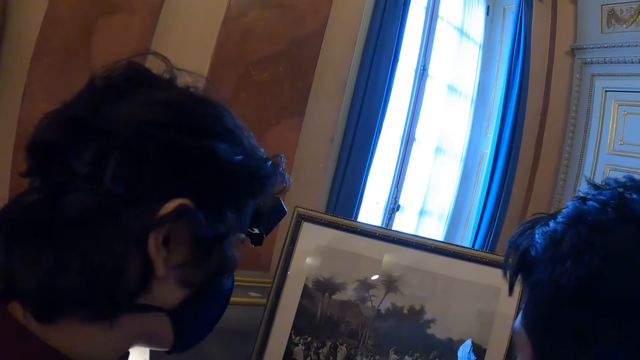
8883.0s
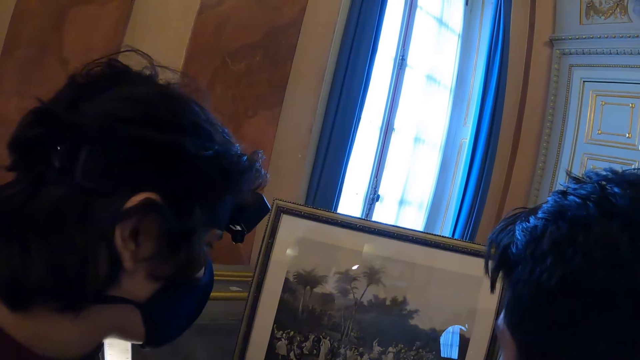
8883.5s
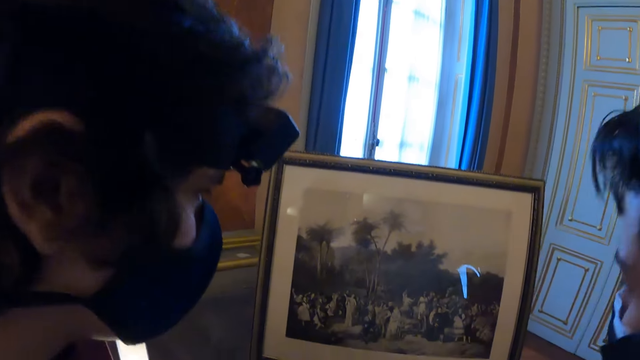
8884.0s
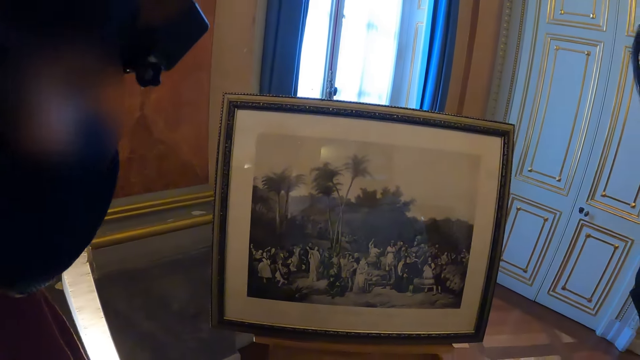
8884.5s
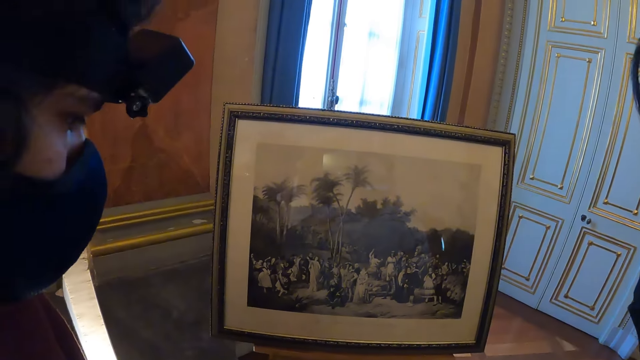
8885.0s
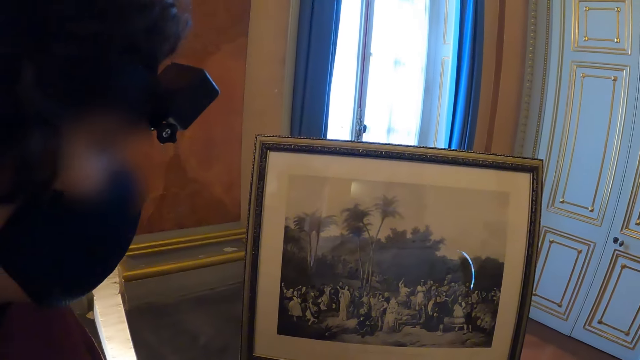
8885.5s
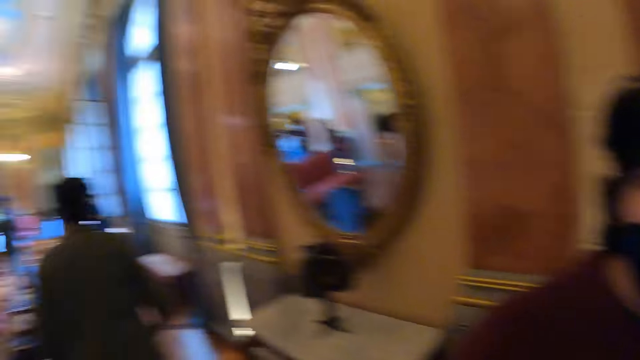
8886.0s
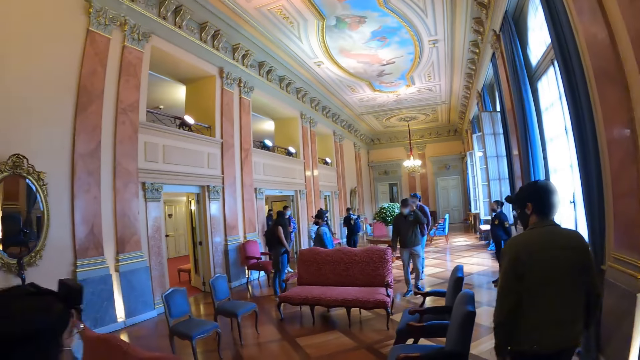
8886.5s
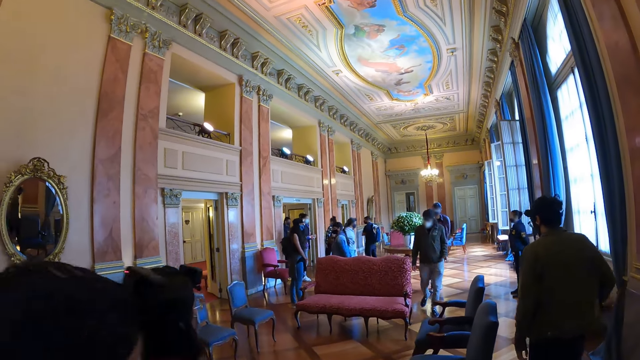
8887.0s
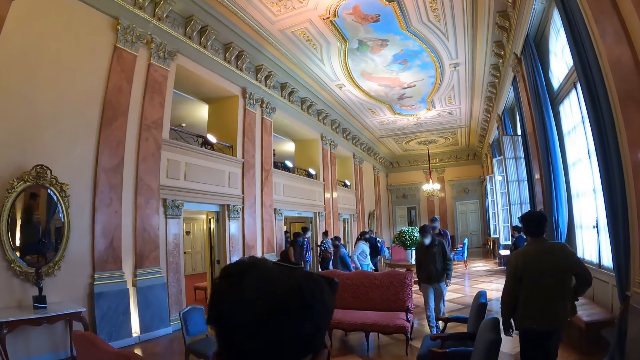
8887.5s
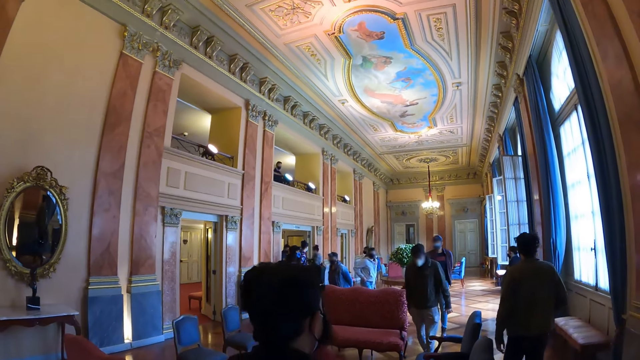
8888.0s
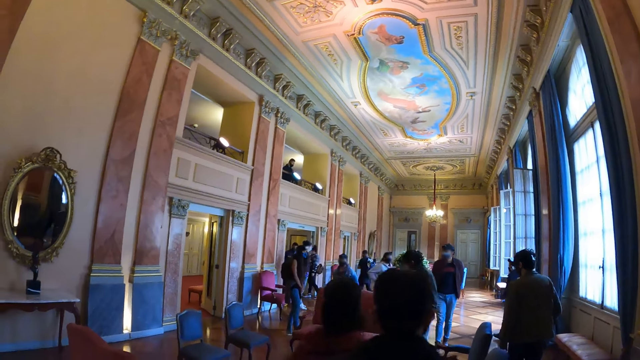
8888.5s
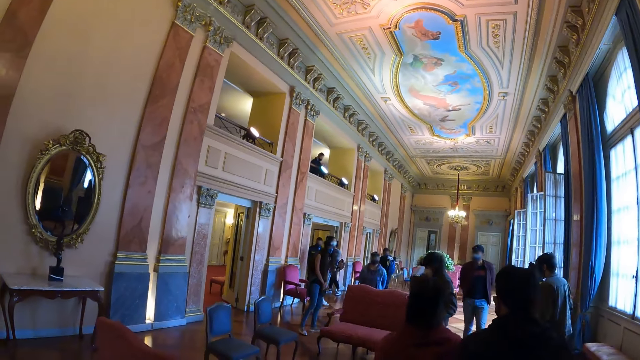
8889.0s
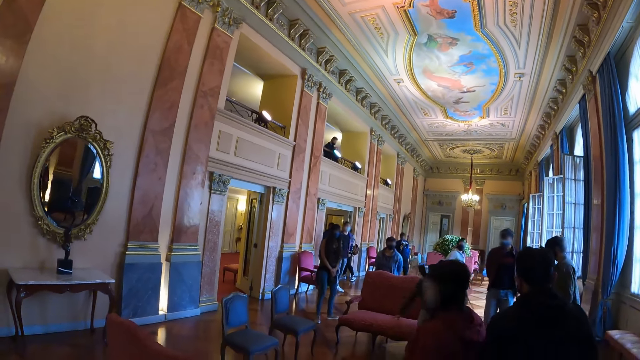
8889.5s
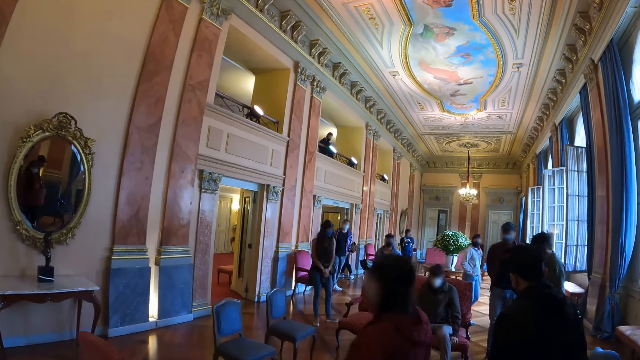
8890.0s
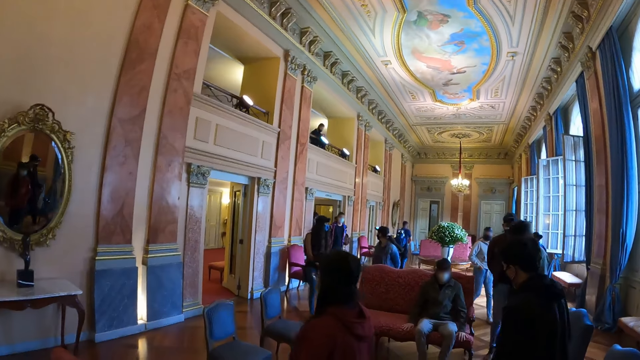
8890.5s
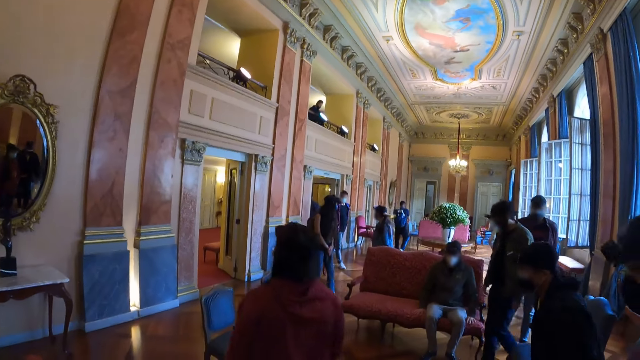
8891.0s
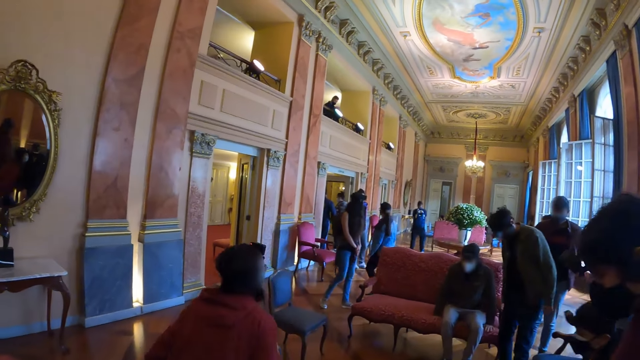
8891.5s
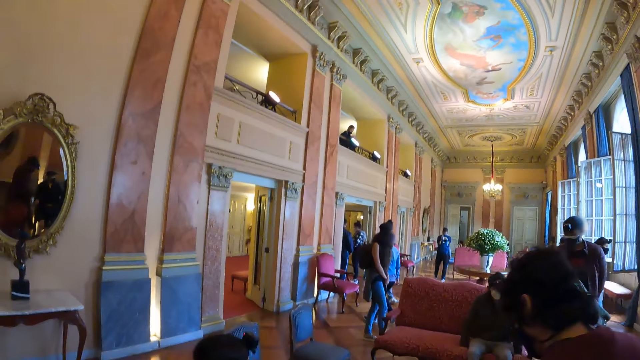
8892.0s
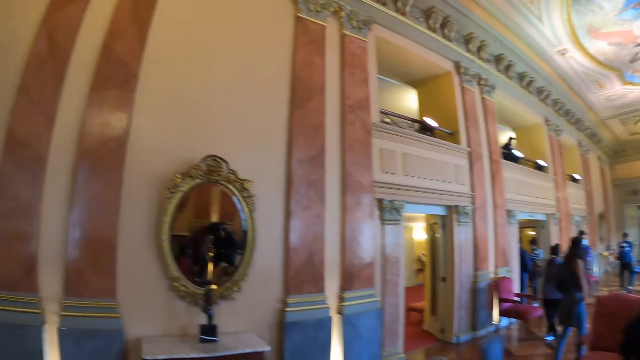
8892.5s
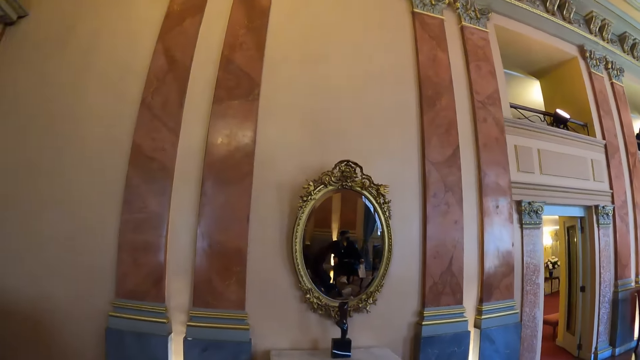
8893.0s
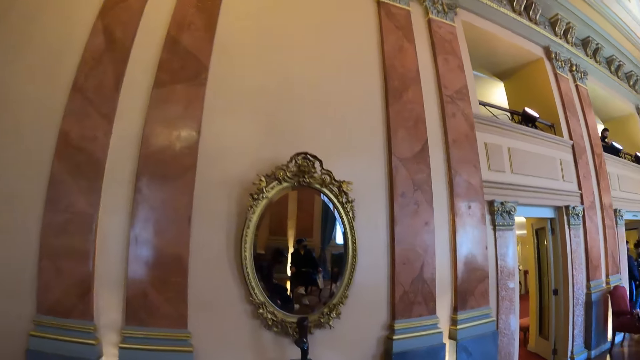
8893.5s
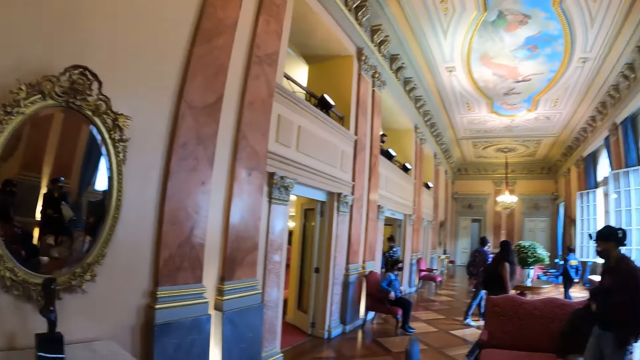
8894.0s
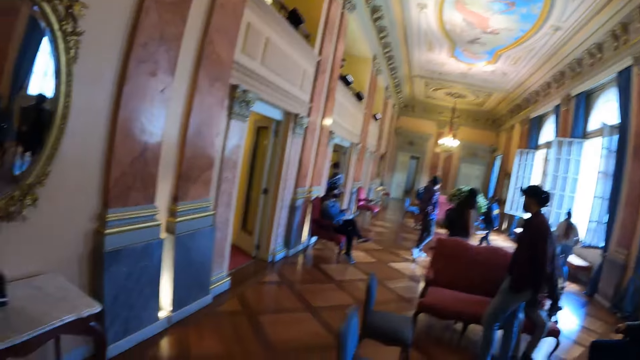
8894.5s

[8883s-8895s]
The camera wearer looks at the photo. They look around and walk around.

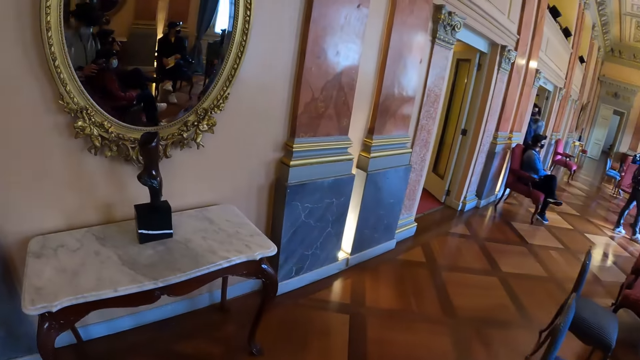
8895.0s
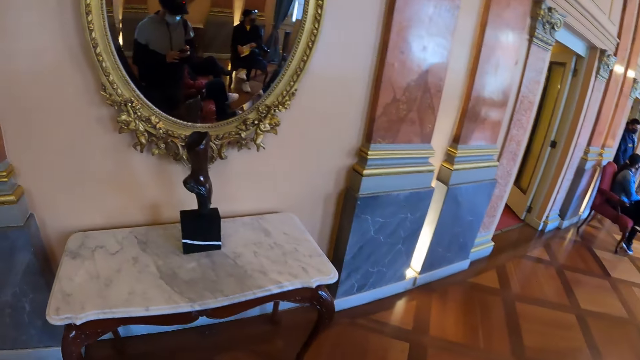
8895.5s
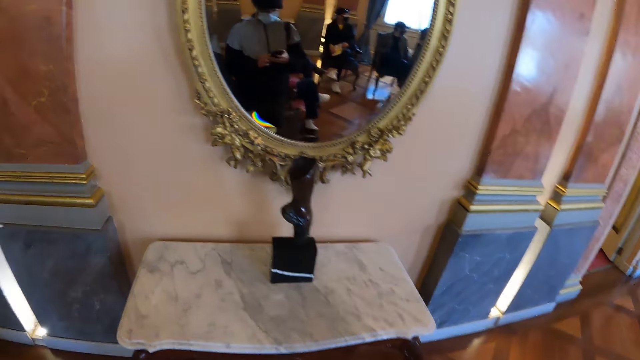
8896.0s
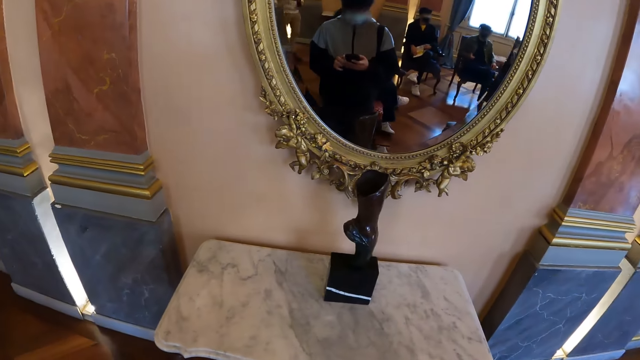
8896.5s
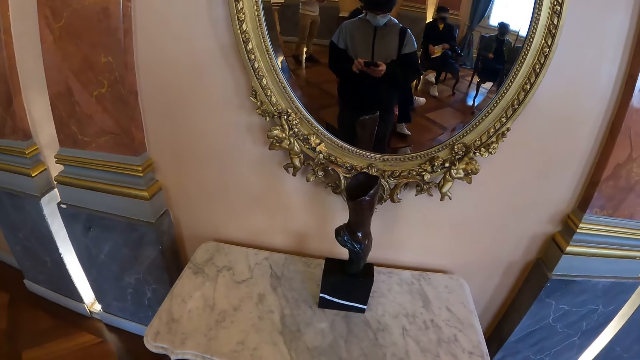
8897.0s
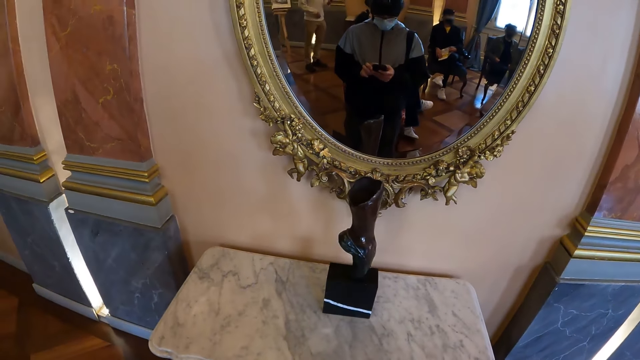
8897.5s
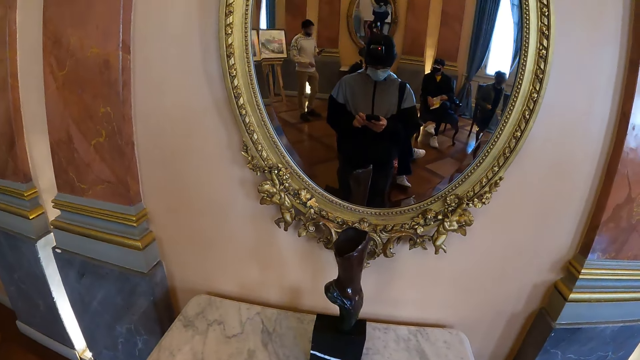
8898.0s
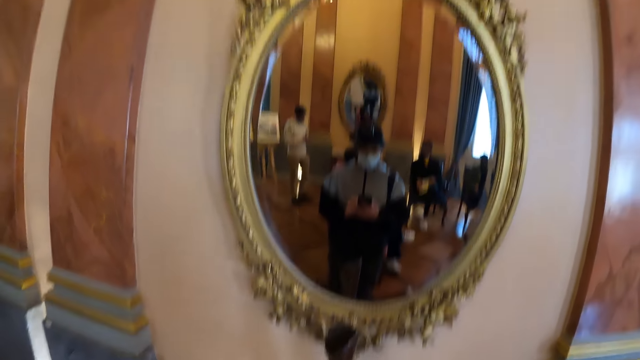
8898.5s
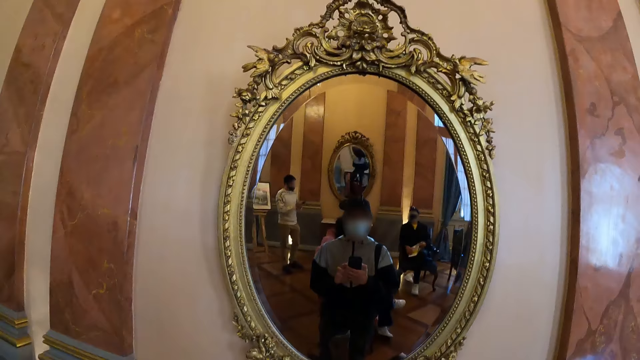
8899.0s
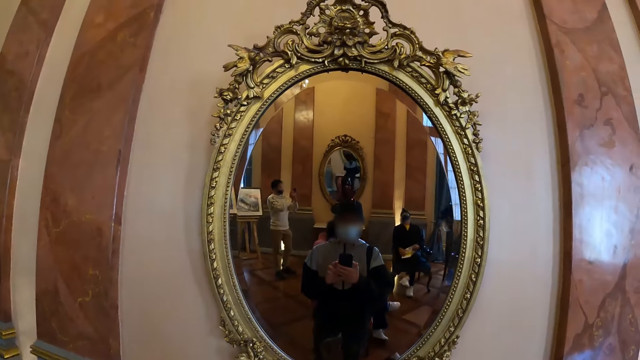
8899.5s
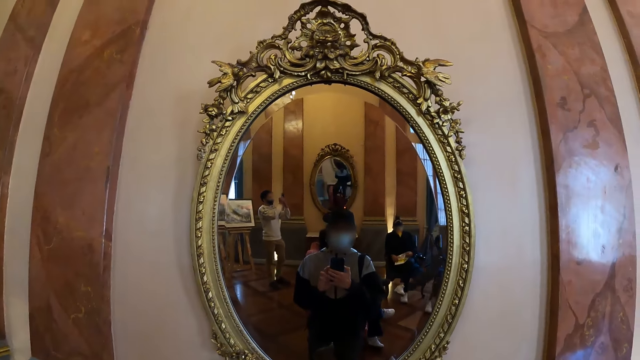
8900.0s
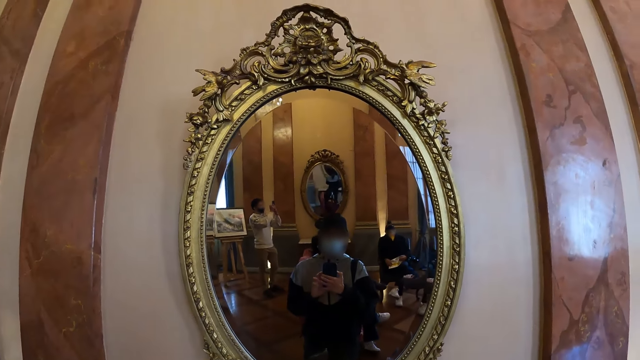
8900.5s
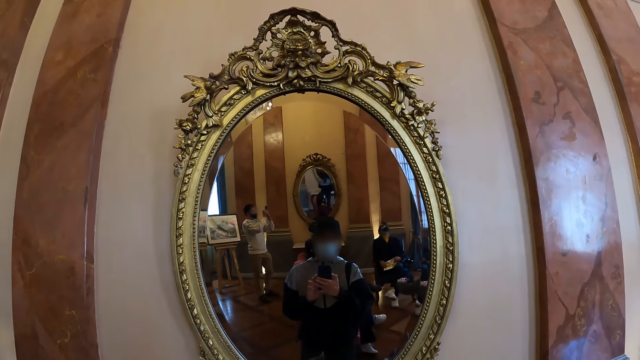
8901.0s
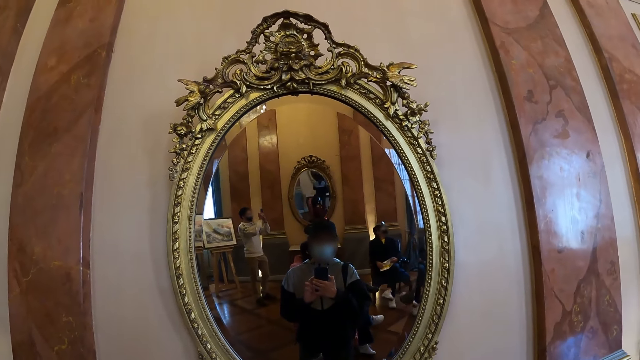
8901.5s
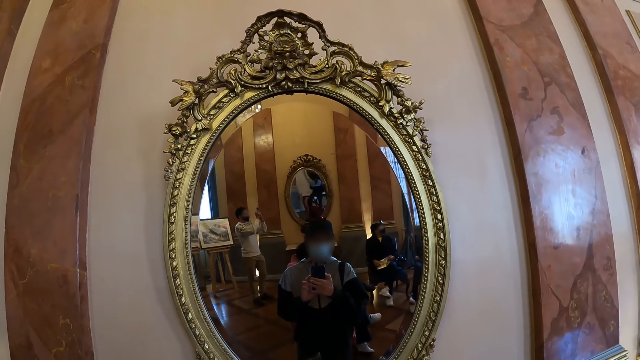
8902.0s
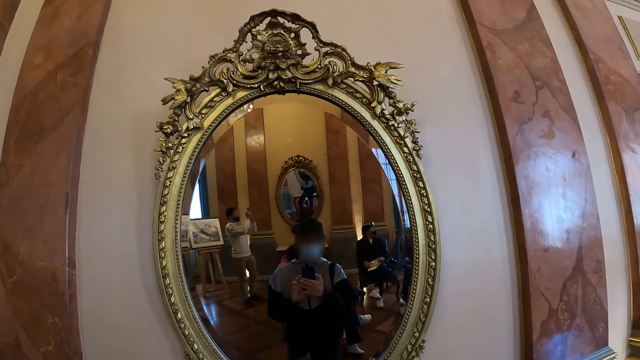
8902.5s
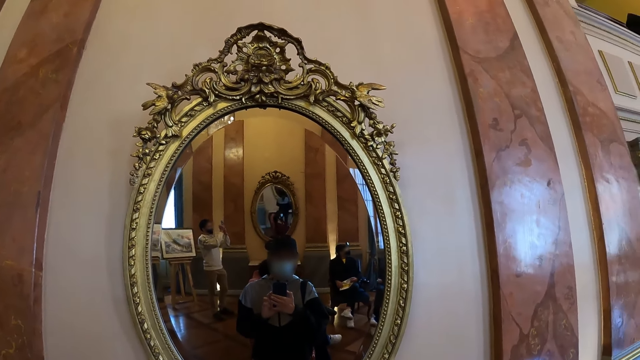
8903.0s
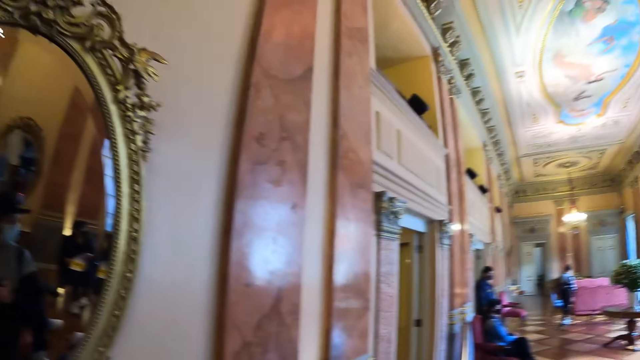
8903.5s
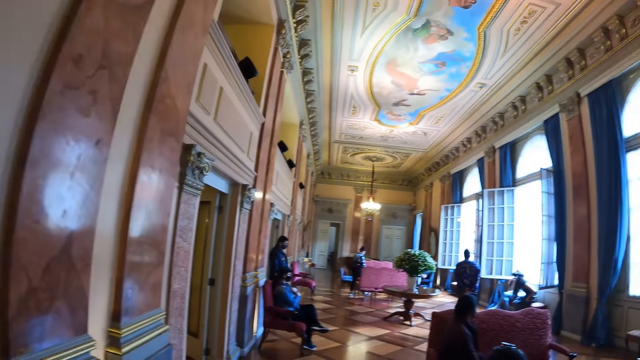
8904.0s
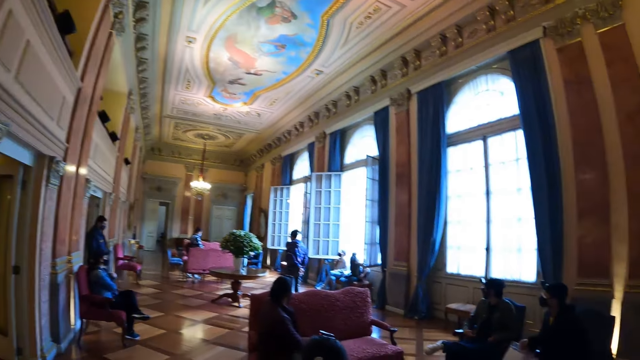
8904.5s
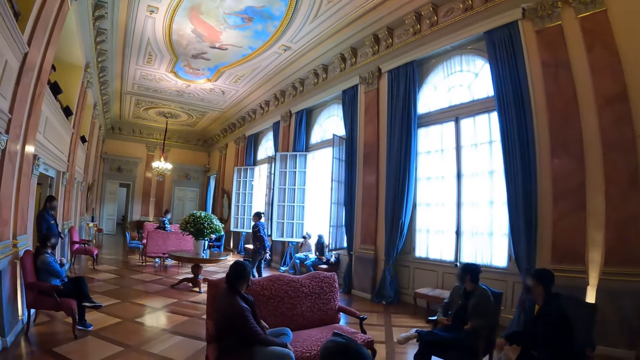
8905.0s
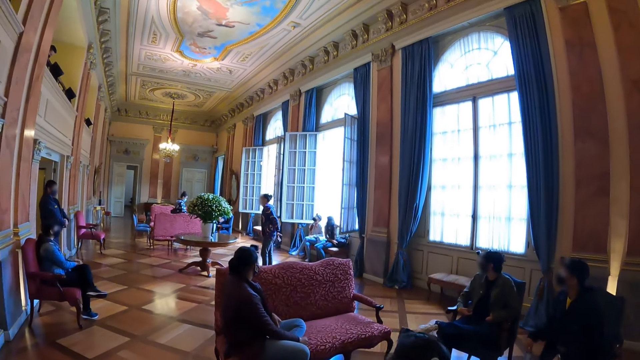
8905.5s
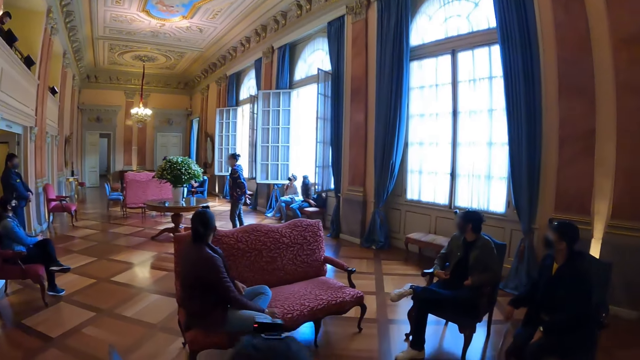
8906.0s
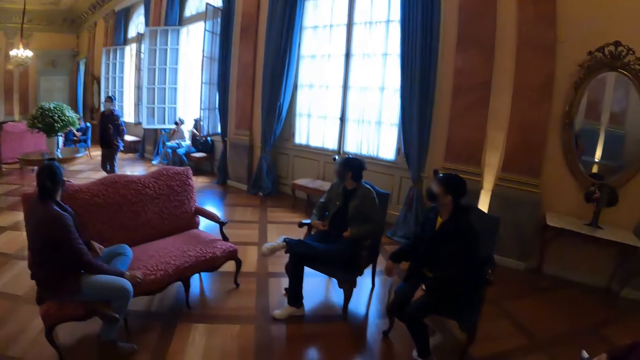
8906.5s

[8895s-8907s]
The camera wearer looks at the phone. They use the phone. They look around.
